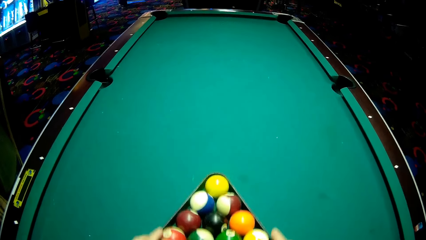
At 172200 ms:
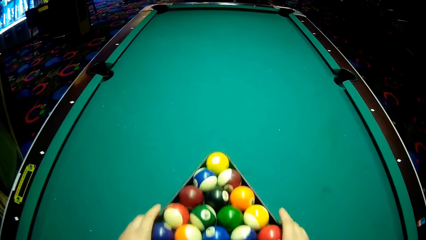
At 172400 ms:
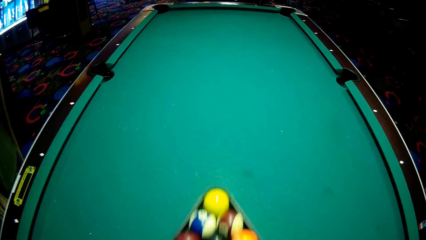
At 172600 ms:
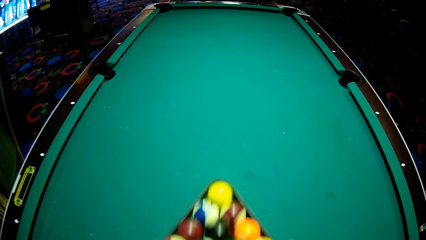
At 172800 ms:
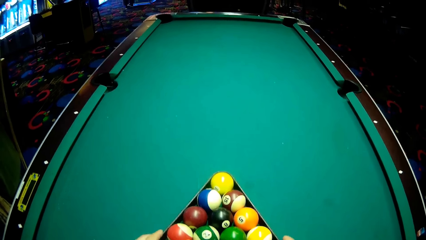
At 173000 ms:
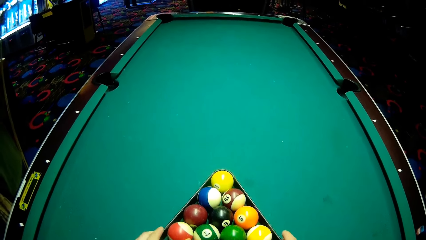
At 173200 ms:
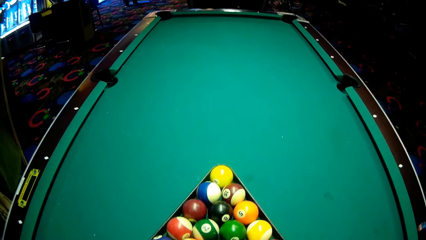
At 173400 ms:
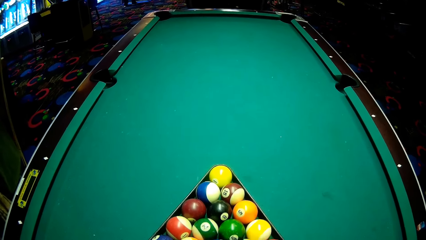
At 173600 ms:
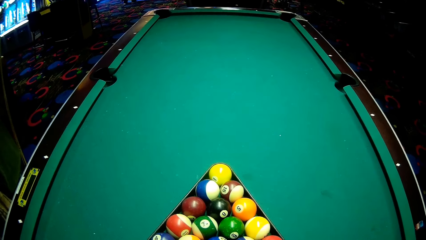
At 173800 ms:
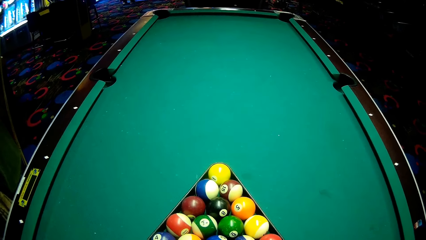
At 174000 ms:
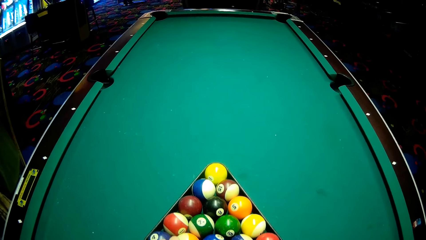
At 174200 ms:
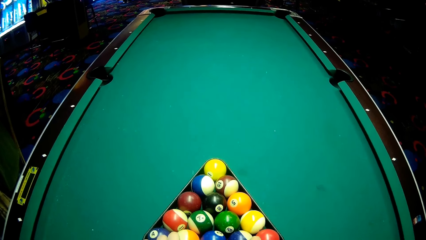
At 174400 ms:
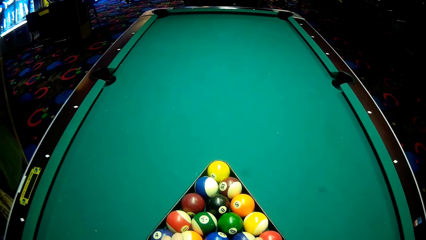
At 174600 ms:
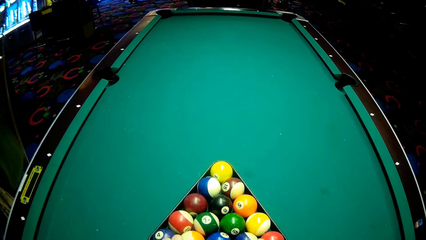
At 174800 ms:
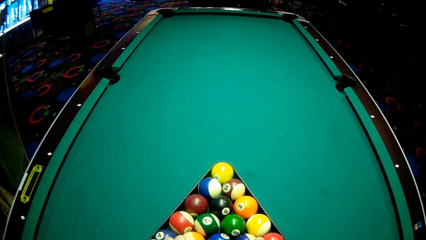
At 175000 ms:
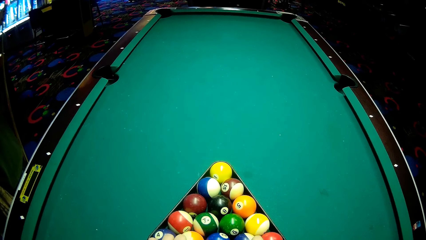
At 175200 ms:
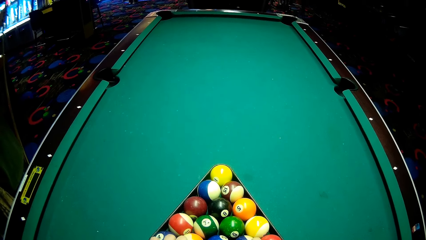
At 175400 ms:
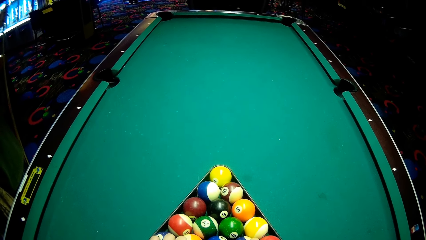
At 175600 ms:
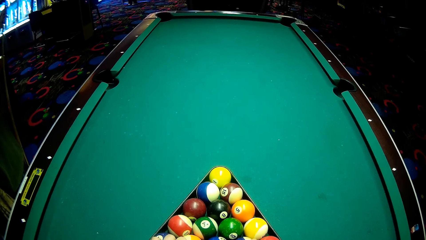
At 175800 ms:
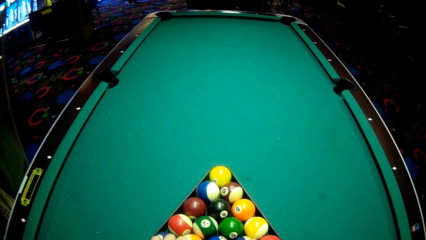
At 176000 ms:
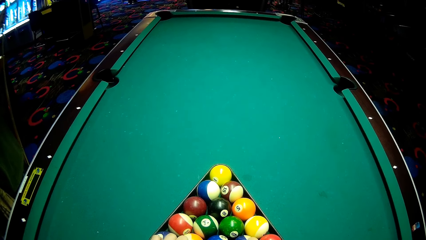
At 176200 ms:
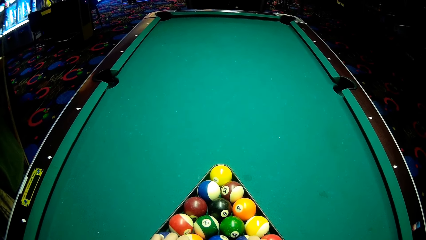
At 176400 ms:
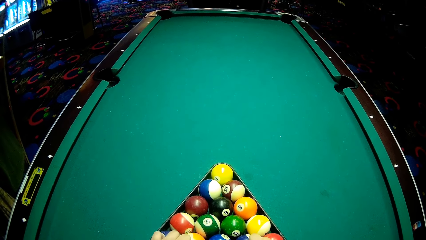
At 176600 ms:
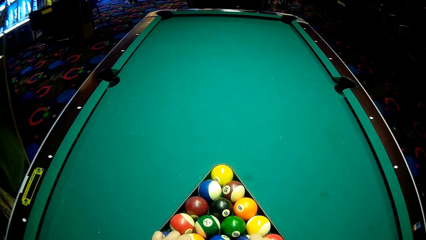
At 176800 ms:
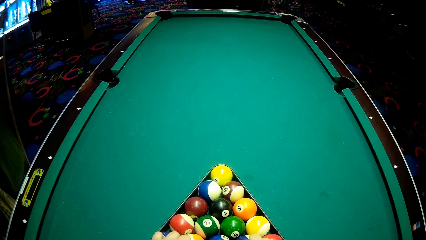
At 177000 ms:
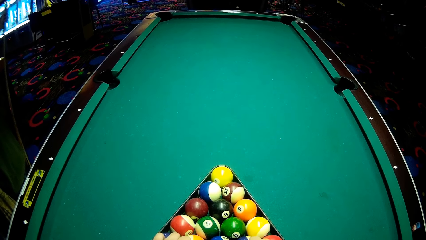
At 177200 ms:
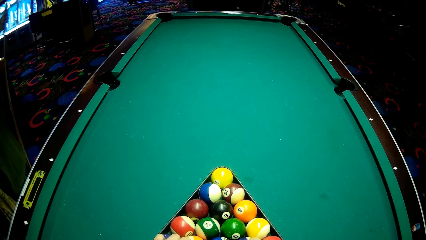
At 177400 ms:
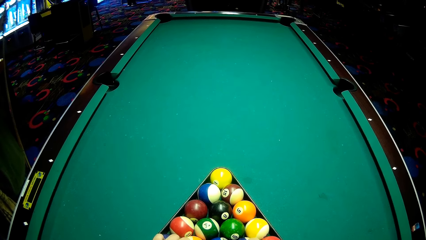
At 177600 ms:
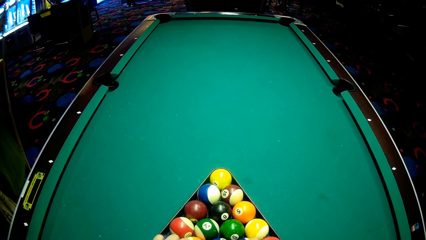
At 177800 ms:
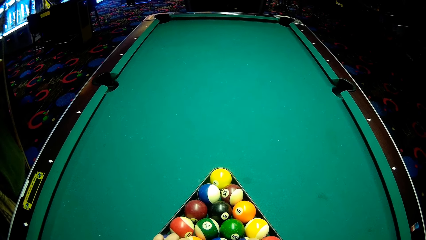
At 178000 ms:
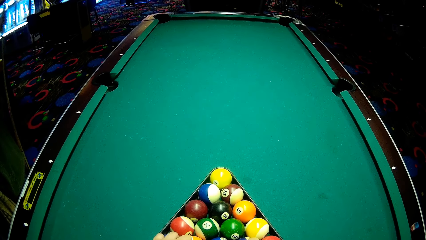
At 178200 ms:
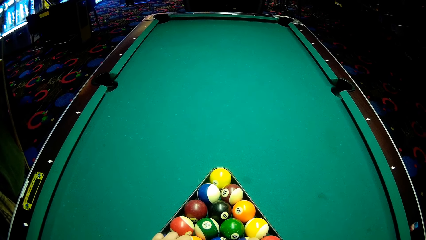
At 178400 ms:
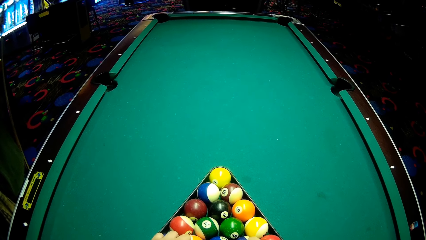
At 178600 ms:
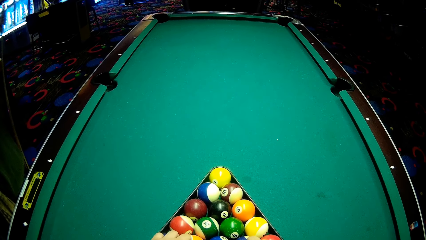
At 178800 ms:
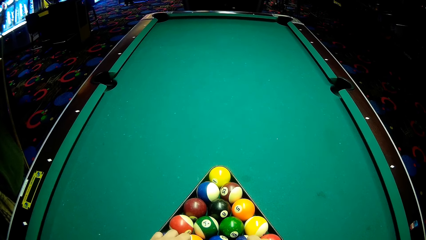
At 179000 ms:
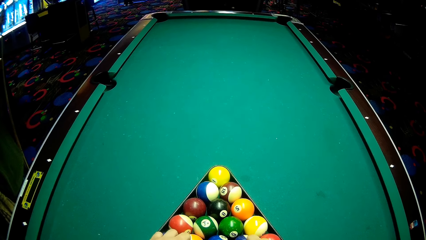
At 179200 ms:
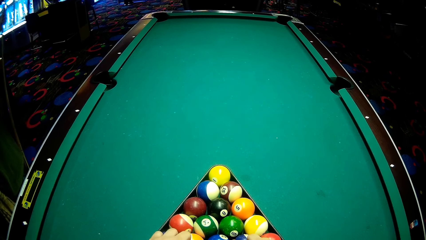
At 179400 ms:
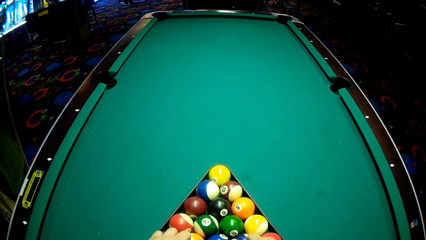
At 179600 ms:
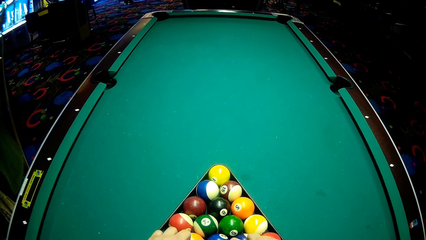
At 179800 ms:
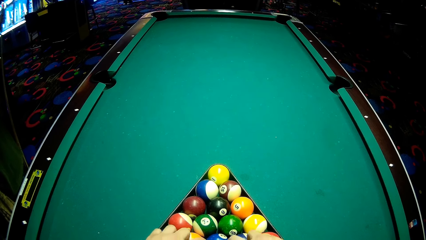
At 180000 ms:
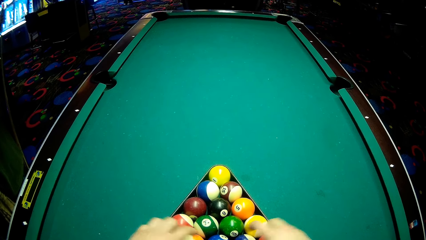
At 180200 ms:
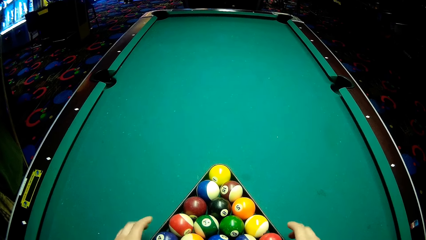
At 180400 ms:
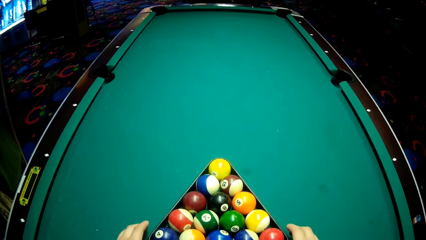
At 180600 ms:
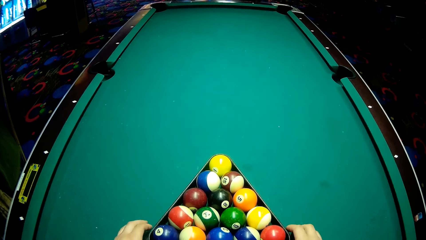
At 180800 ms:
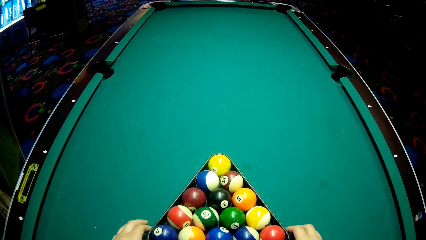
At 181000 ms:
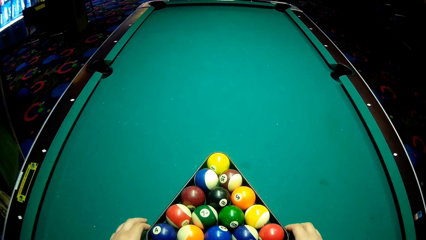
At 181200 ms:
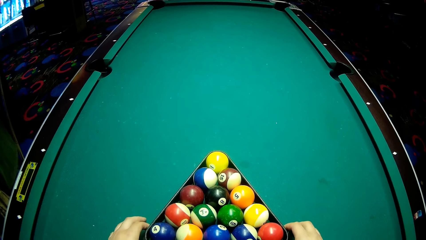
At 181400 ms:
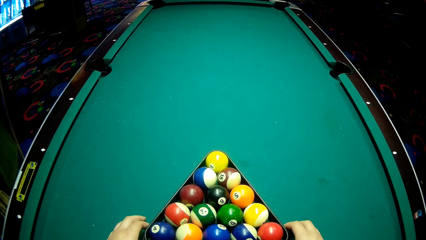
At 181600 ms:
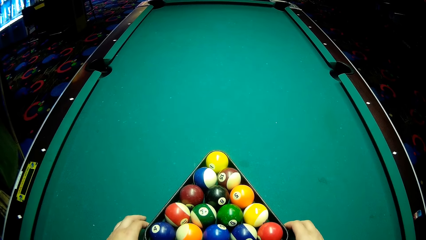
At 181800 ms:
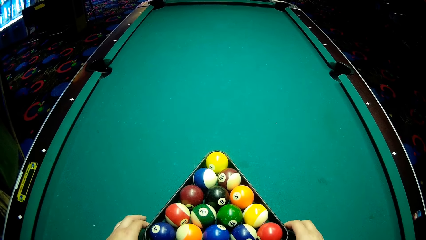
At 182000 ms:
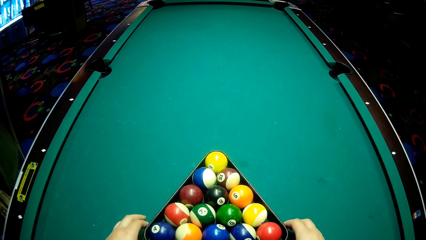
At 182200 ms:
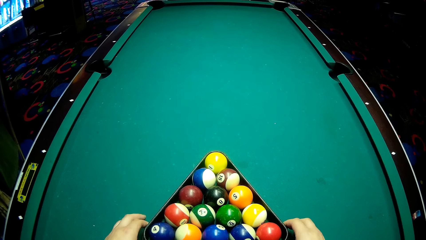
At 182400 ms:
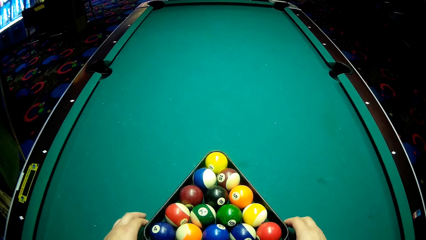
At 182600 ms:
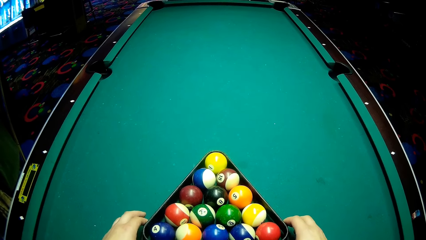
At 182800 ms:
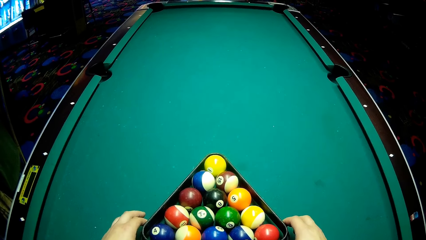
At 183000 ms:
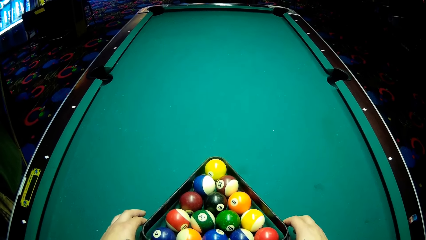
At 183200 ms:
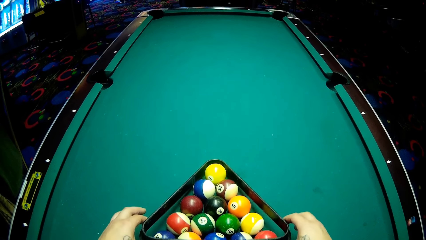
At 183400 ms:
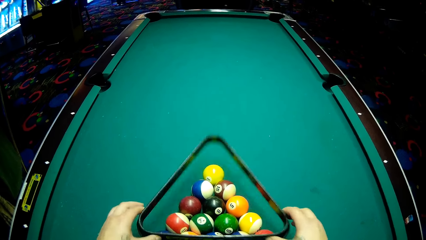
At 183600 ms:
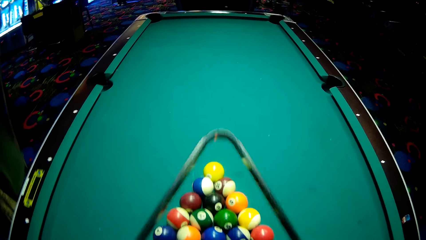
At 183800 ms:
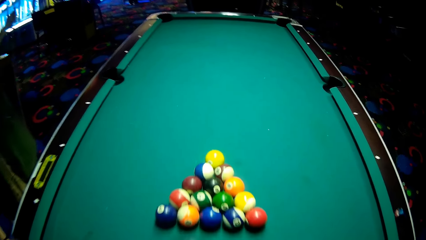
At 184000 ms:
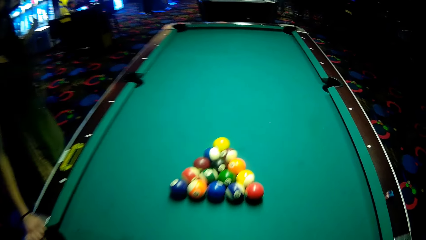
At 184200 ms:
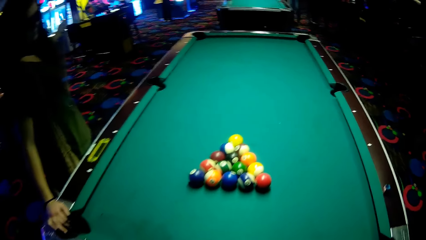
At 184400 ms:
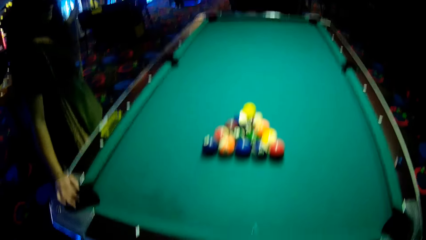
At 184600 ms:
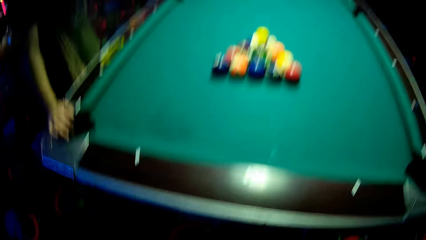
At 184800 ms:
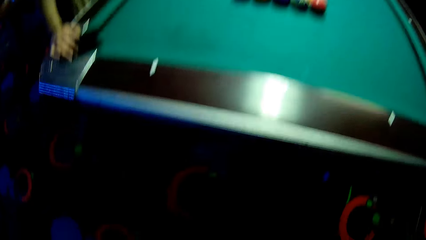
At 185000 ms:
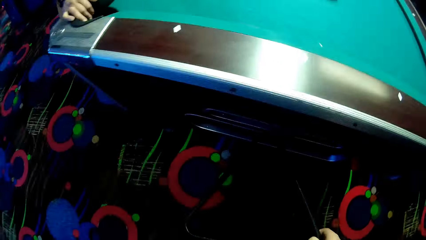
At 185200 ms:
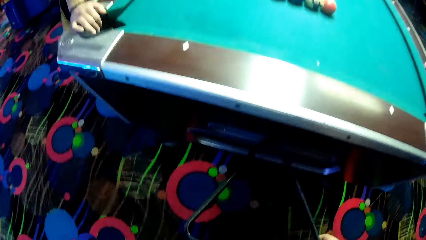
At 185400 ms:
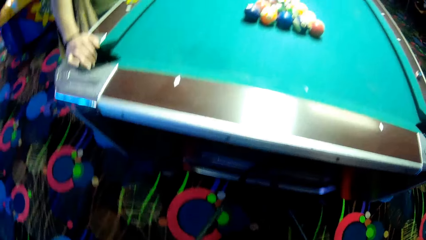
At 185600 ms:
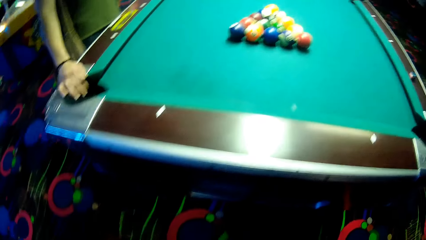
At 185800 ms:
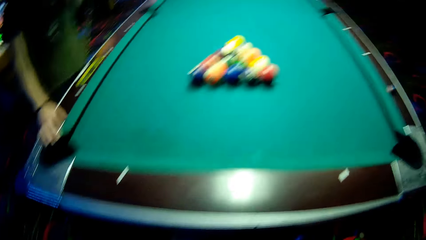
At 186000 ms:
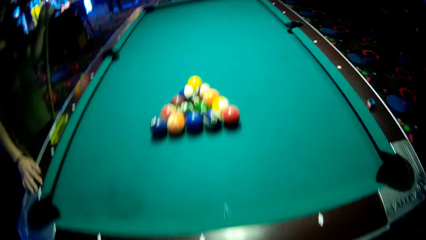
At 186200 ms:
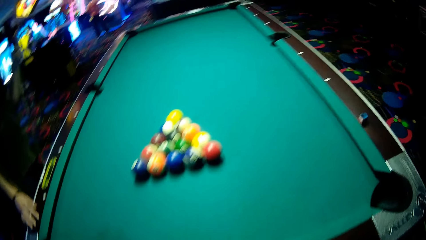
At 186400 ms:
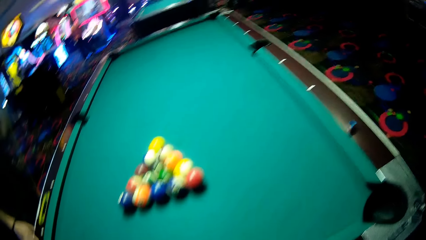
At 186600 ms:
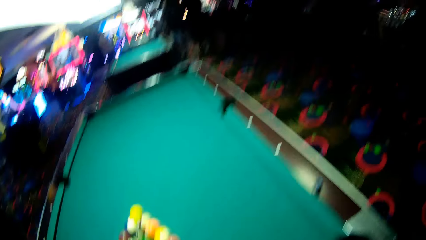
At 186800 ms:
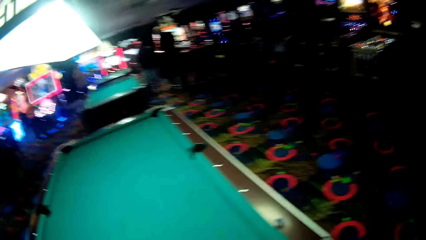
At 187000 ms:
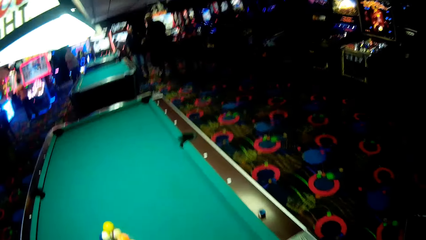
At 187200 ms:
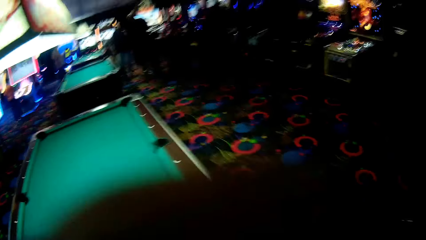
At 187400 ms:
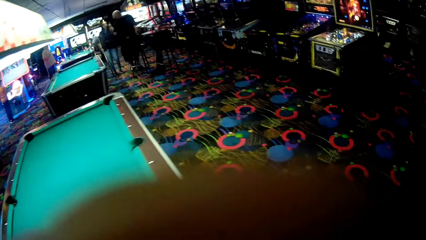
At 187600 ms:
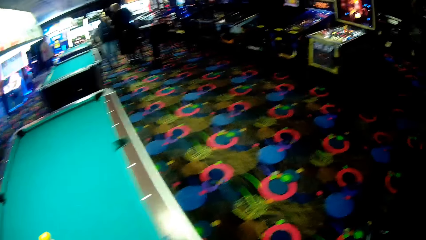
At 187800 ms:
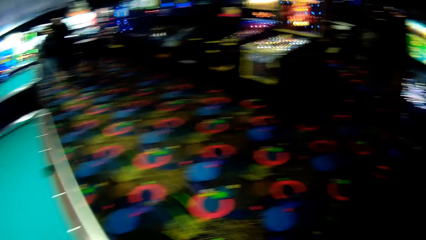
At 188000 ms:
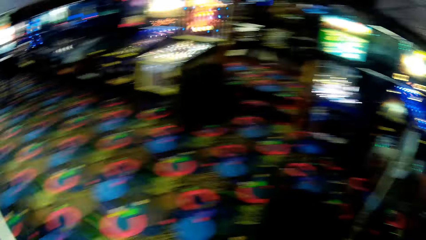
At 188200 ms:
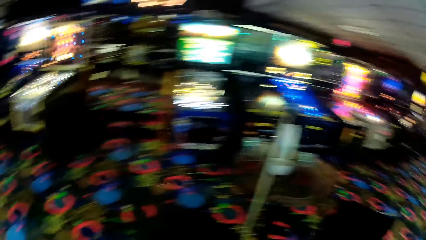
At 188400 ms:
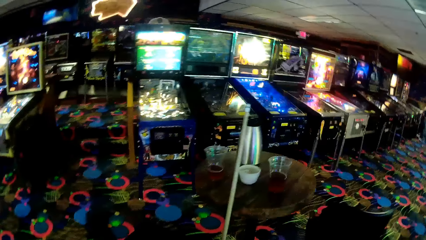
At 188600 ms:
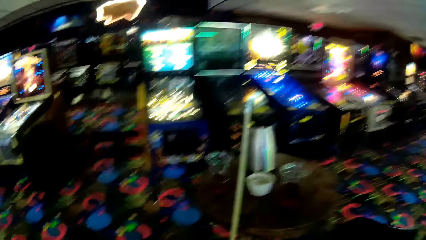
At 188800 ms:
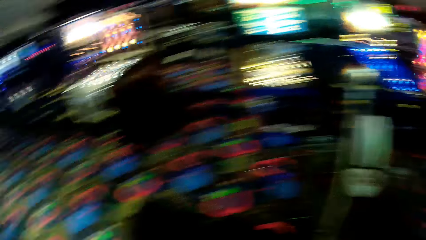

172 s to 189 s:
The camera wearer removes the rag on the balls. They put the rag on the opening under the pool table.
